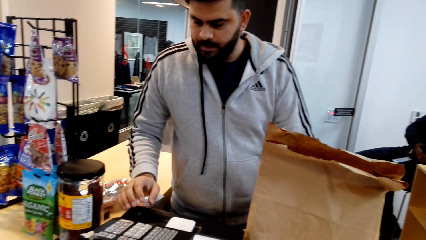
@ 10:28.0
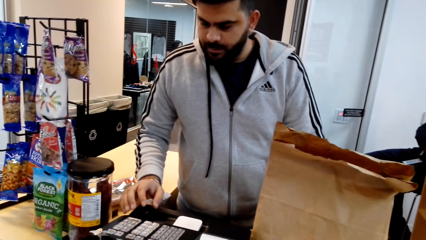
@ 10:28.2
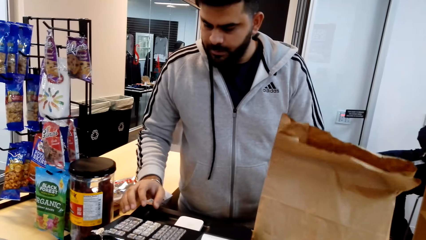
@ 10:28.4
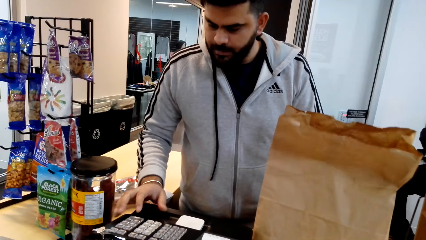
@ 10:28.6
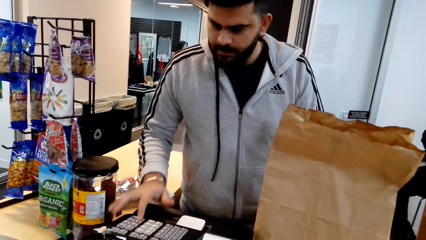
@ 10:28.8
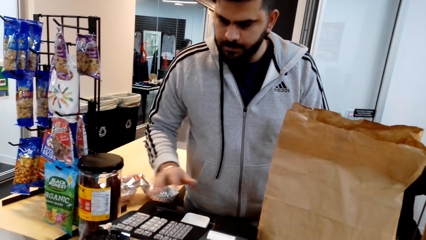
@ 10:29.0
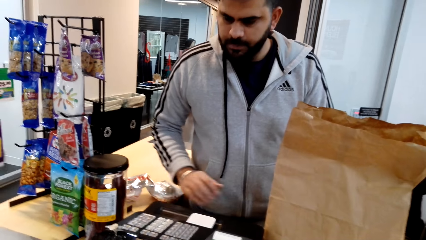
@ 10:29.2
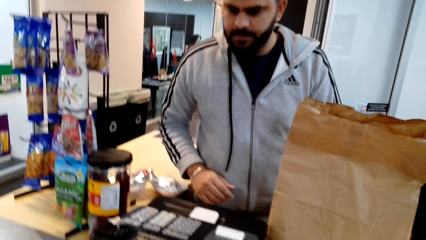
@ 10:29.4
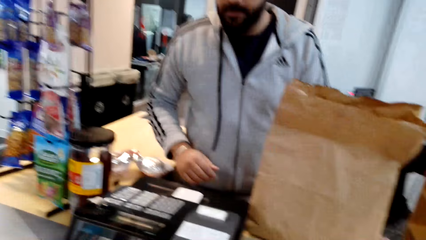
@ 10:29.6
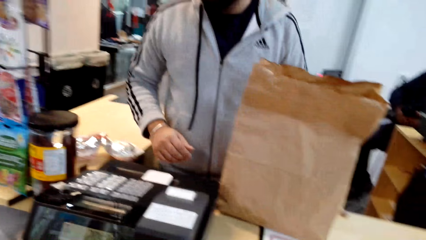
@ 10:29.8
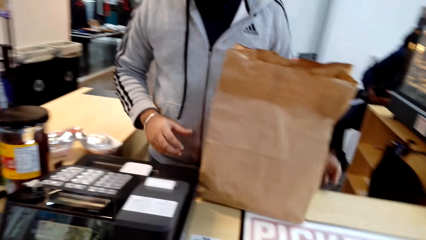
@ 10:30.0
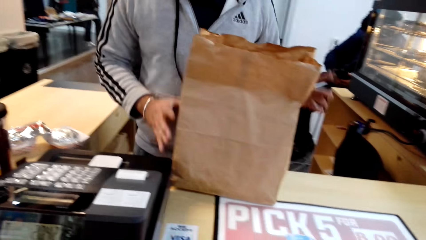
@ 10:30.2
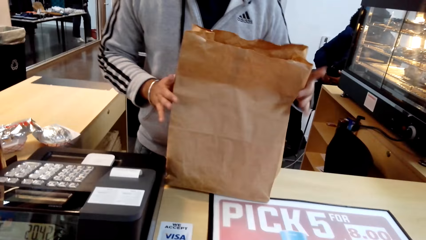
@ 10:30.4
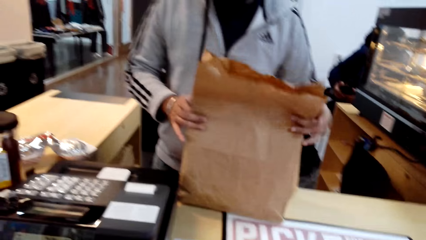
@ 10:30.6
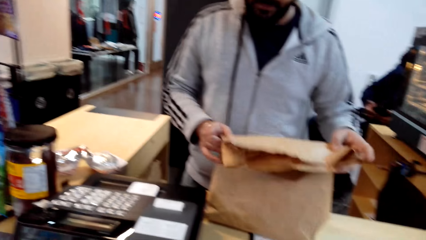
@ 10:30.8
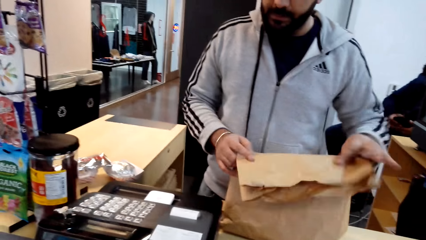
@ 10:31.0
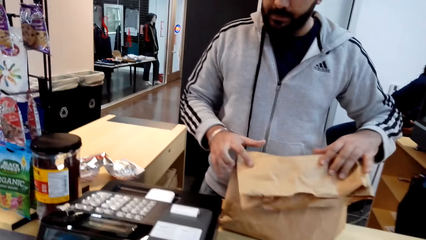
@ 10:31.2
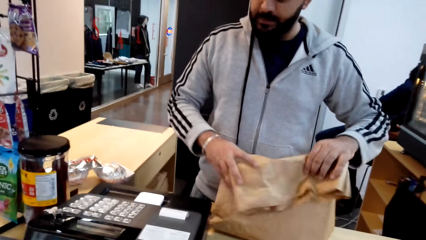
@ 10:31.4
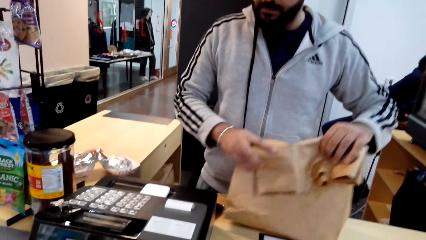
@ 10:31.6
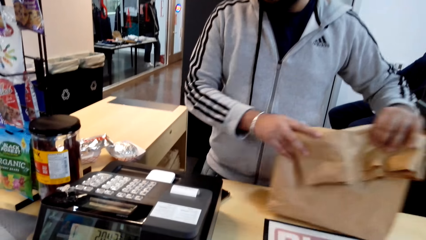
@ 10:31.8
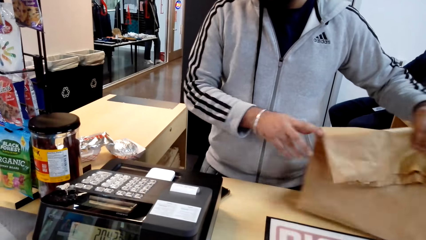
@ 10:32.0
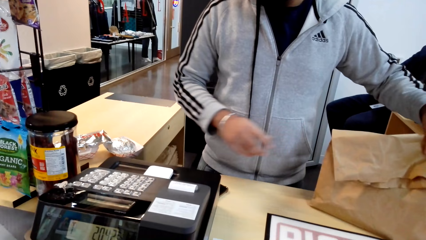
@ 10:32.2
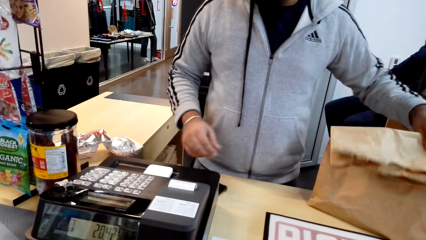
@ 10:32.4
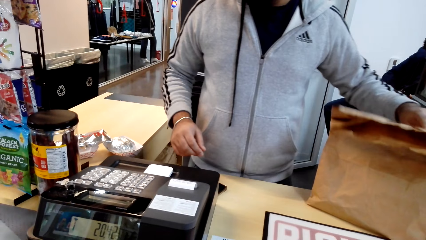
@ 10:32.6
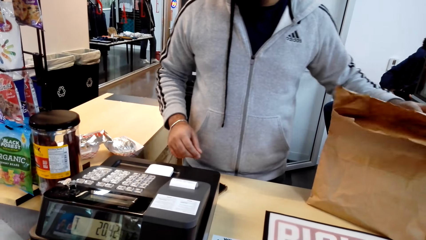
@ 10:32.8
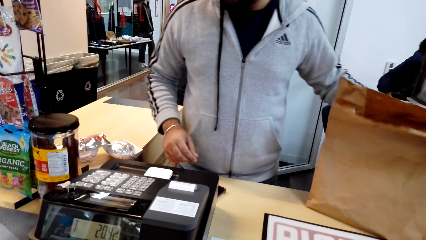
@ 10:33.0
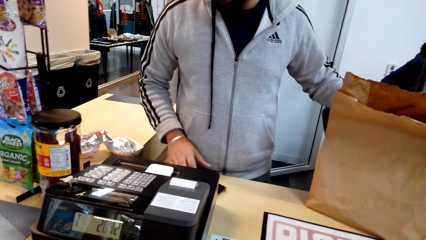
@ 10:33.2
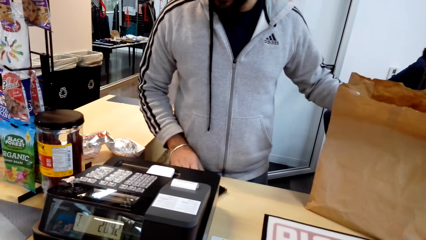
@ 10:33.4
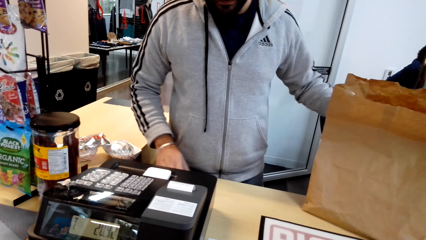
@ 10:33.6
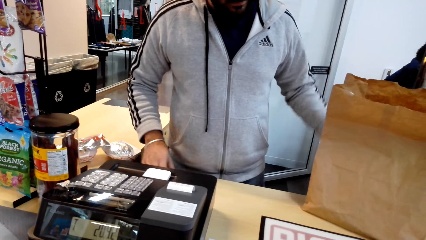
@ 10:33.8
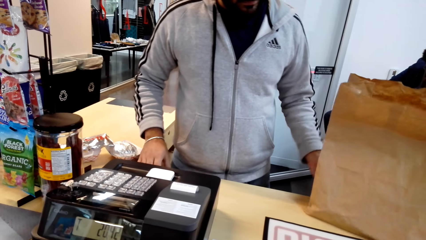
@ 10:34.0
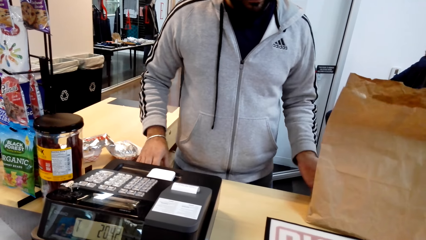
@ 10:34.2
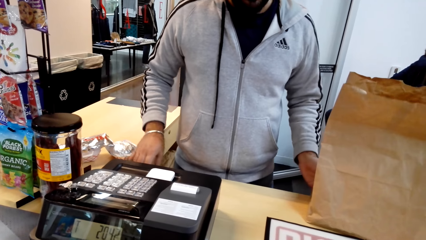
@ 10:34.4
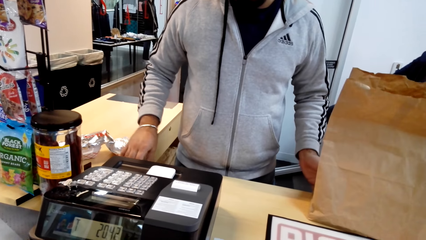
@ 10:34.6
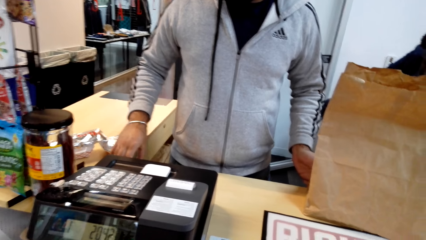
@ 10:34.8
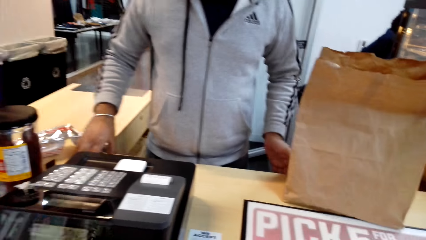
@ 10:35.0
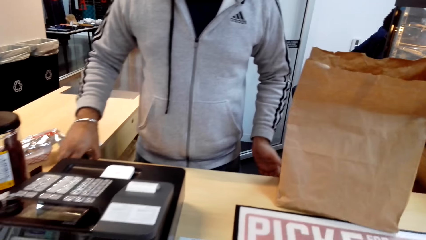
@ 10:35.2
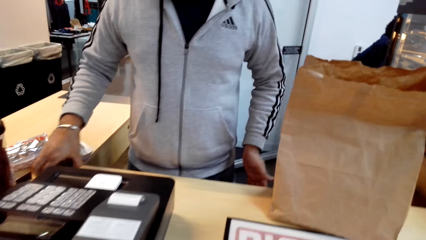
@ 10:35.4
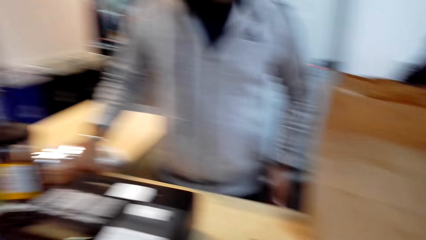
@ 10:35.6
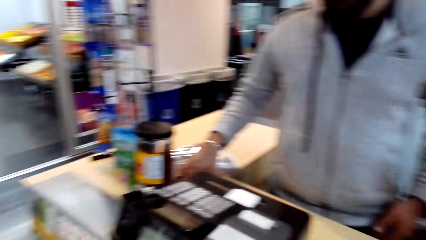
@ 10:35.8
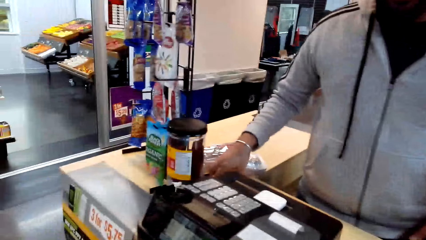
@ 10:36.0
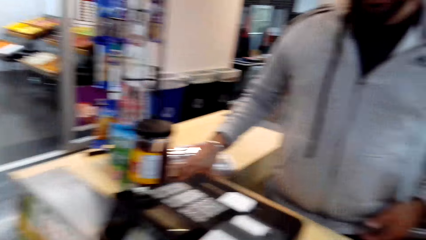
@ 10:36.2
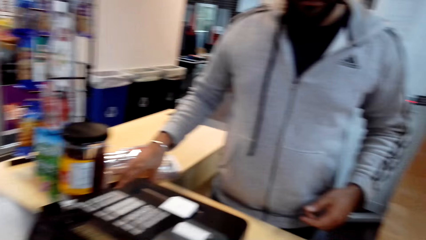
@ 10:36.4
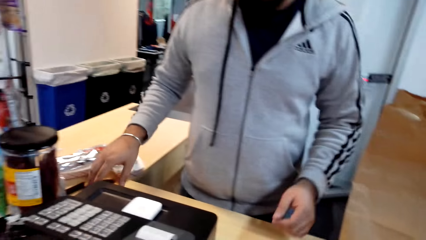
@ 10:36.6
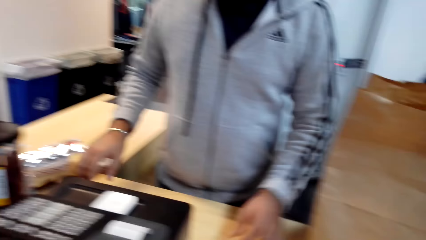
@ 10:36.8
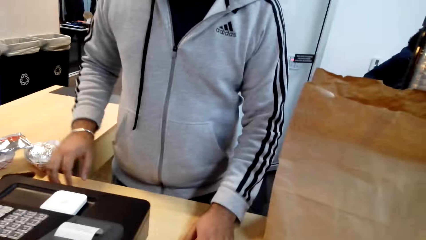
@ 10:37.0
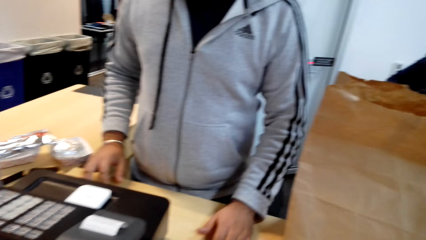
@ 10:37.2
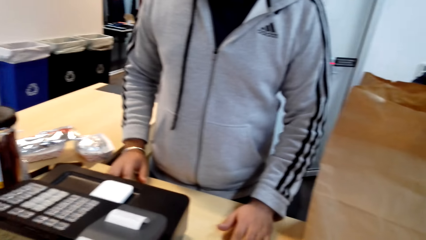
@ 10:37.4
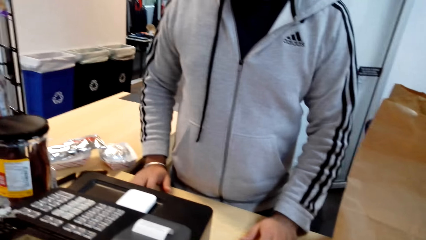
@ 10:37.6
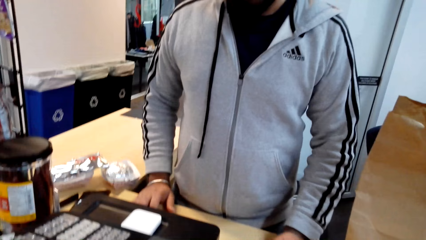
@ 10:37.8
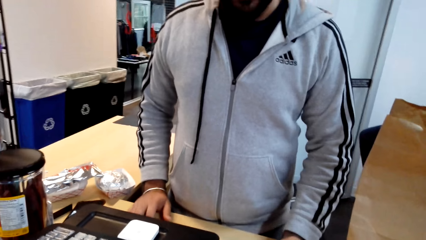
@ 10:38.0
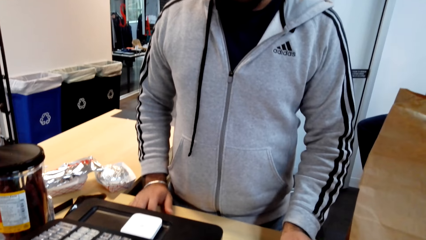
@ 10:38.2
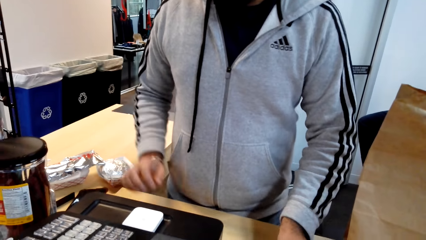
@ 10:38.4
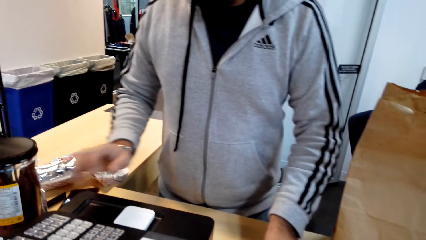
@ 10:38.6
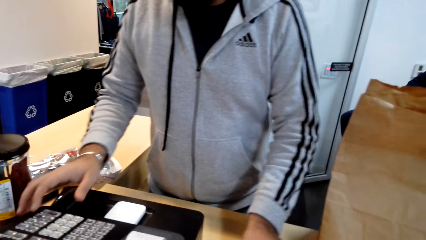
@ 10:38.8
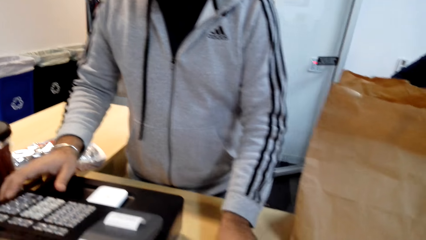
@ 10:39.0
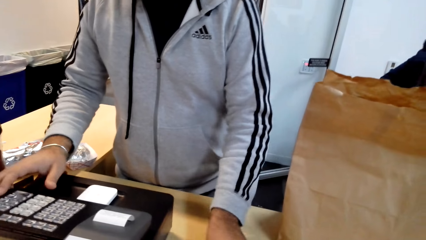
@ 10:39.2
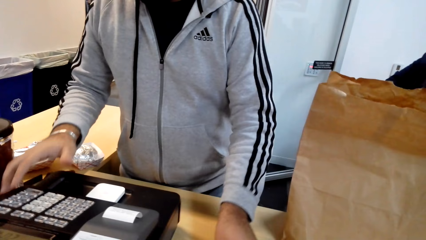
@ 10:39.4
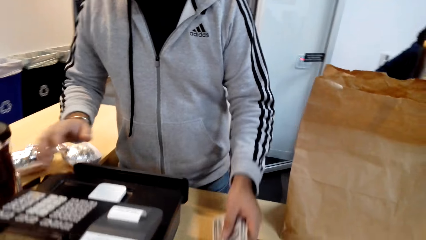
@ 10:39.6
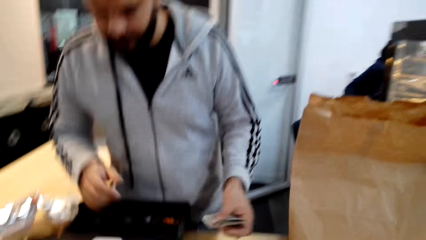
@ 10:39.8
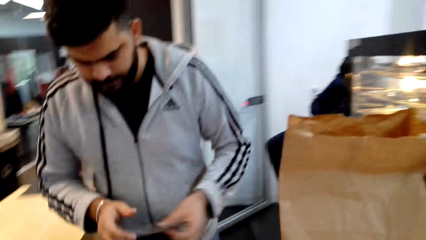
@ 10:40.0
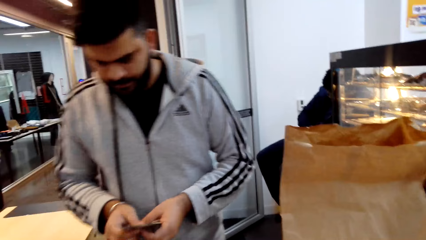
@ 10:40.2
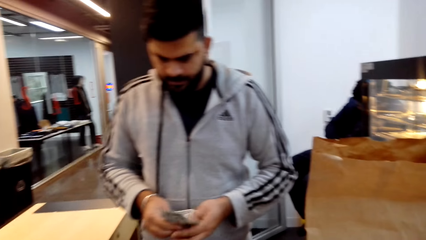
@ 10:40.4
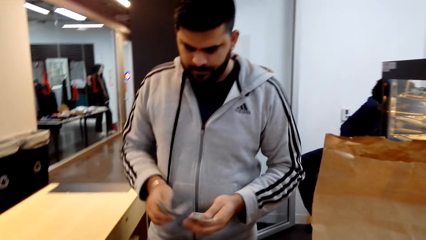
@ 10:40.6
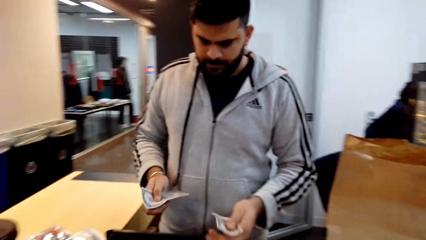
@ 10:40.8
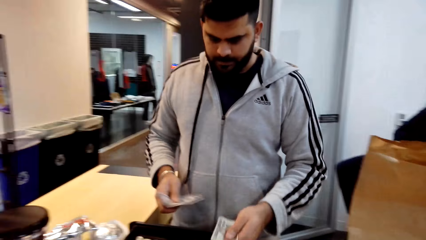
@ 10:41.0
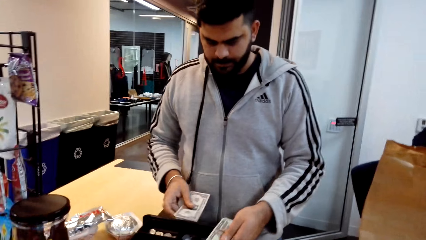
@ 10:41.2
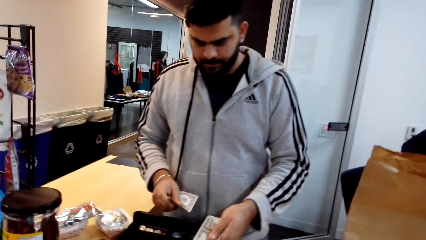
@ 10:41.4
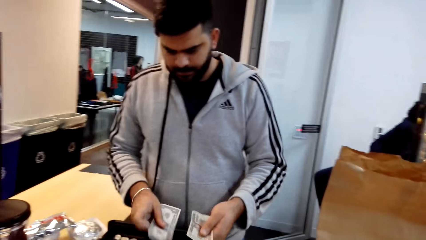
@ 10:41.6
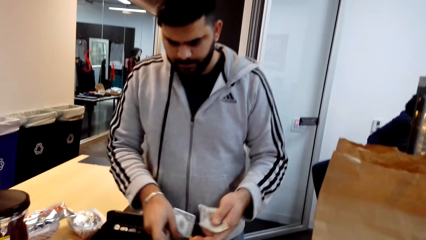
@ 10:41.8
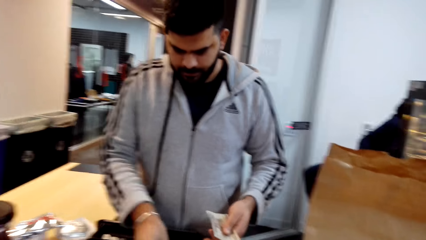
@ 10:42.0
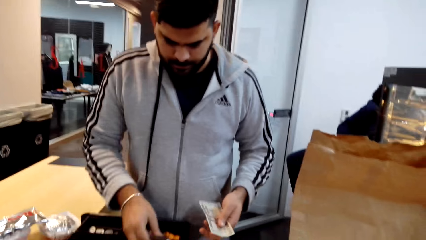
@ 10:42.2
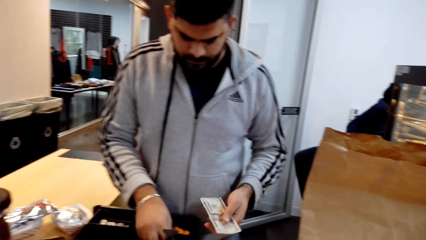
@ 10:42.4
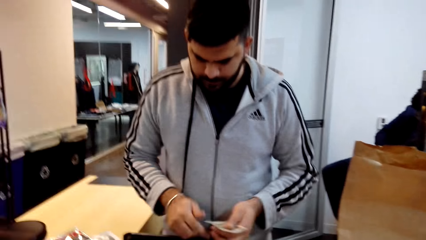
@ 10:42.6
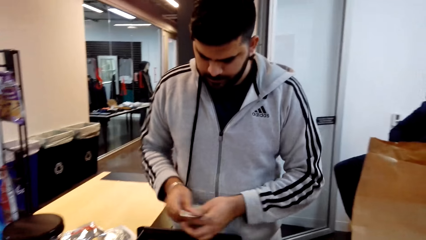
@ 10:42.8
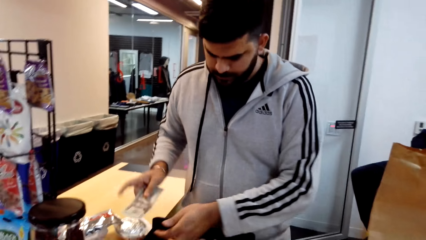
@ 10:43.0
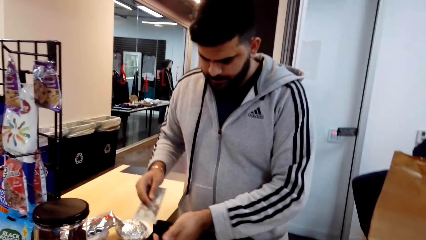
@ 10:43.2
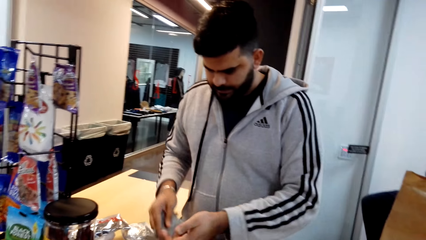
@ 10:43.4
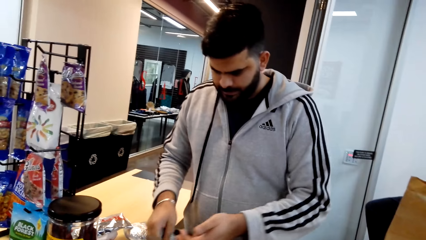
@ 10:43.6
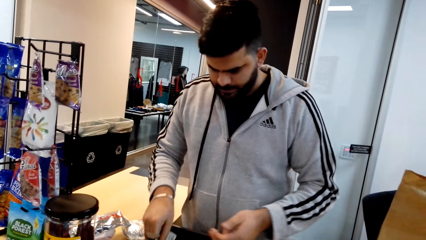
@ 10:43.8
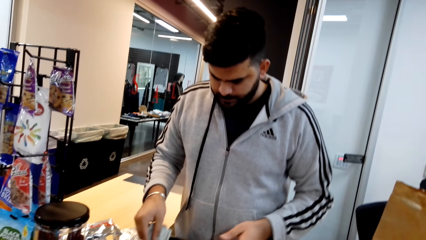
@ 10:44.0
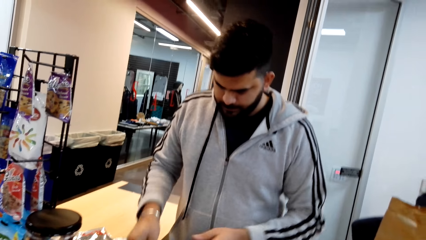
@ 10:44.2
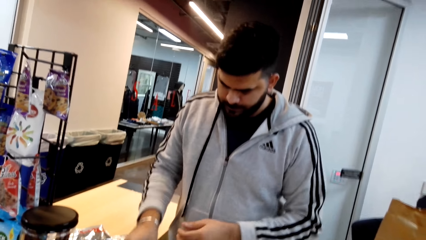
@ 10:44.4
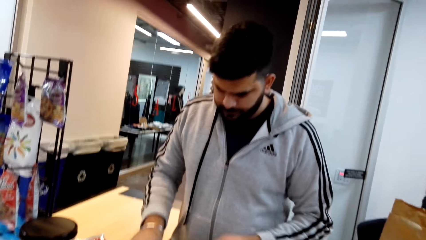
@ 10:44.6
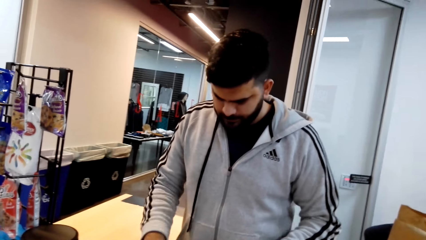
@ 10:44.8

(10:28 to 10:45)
The cashier presses the cash register. The cashier folds the shopping bag on the counter. The camera wearer folds the shopping bag. They dialogue with the cashier. The cashier presses the cash register and holds money in his hands. The camera wearer puts money in the cashier machine. The cashier puts the money into the cash register.
